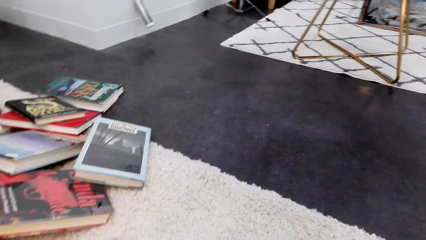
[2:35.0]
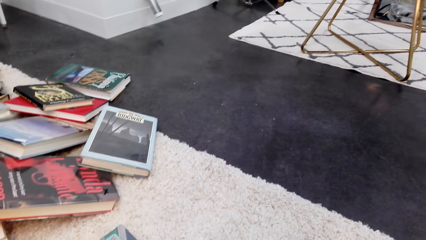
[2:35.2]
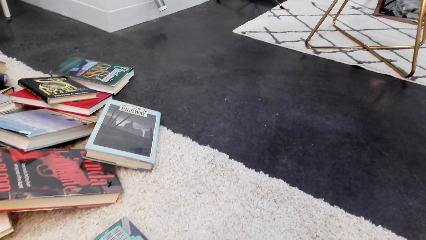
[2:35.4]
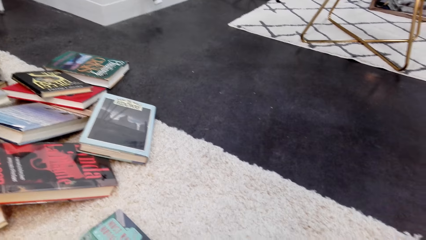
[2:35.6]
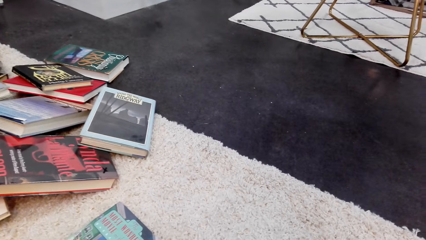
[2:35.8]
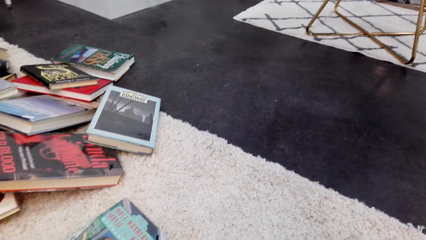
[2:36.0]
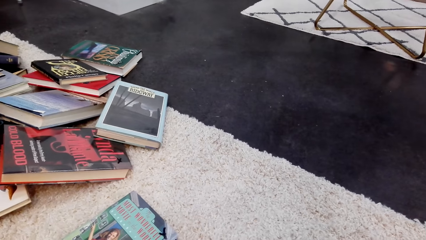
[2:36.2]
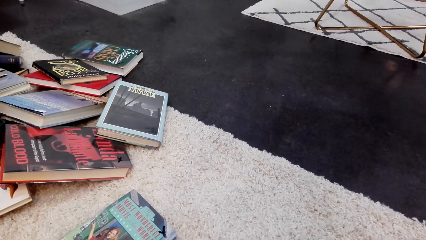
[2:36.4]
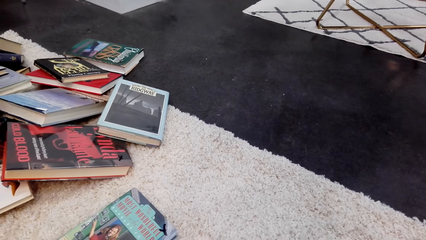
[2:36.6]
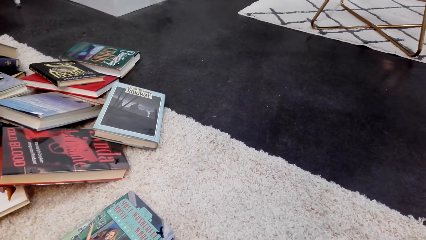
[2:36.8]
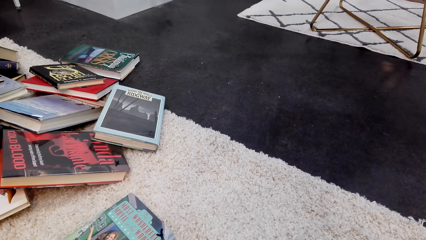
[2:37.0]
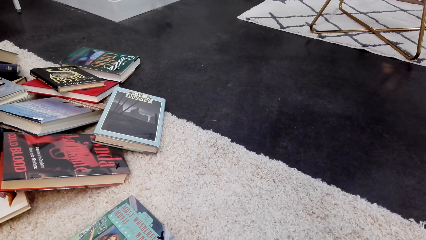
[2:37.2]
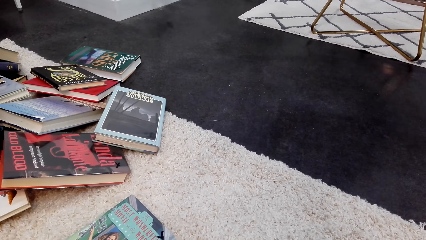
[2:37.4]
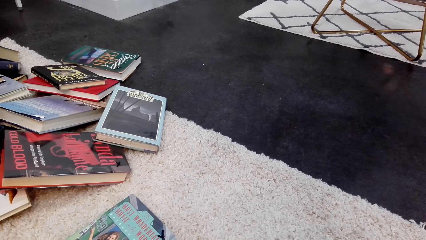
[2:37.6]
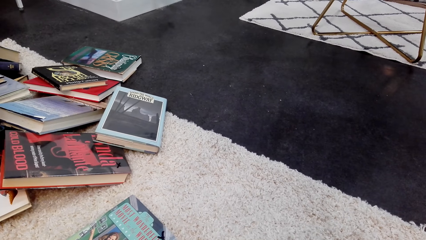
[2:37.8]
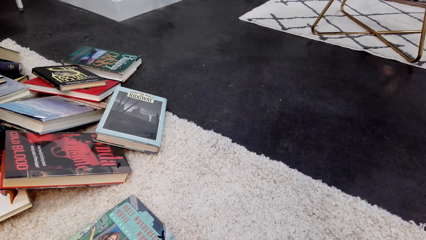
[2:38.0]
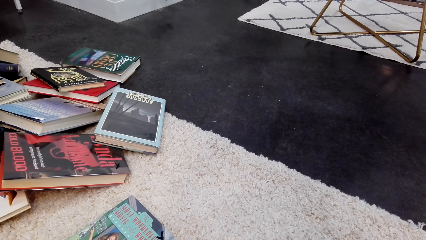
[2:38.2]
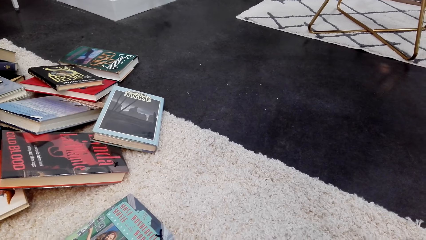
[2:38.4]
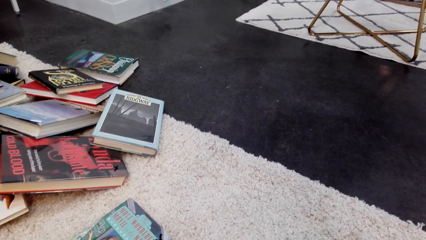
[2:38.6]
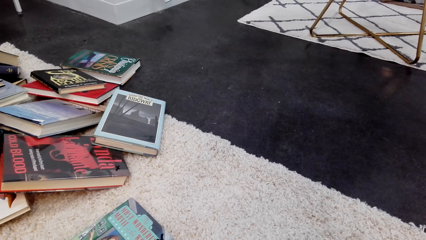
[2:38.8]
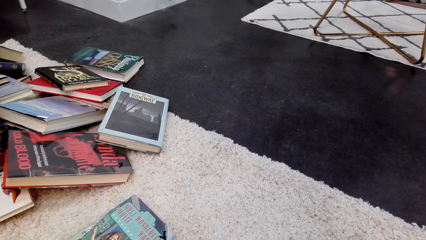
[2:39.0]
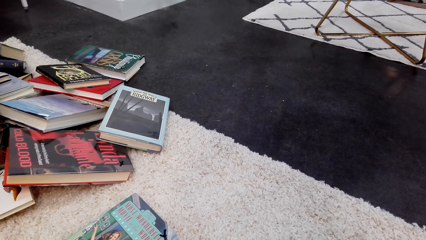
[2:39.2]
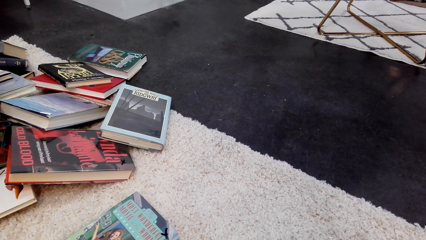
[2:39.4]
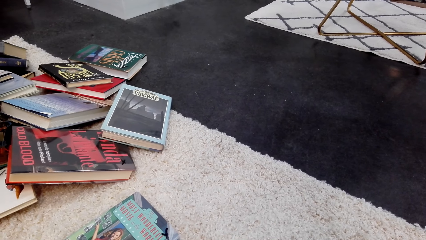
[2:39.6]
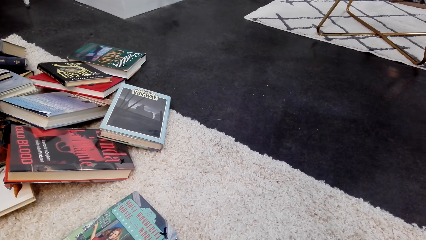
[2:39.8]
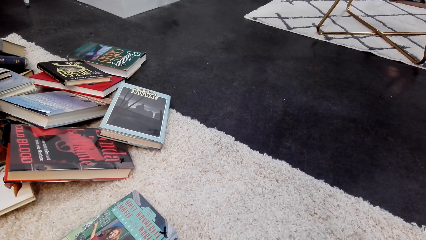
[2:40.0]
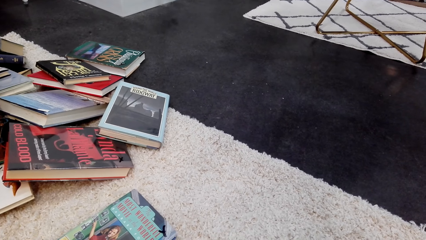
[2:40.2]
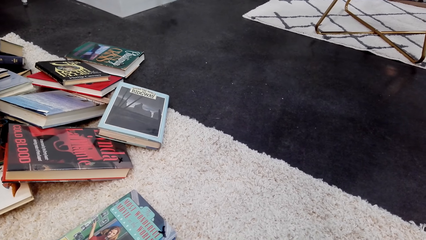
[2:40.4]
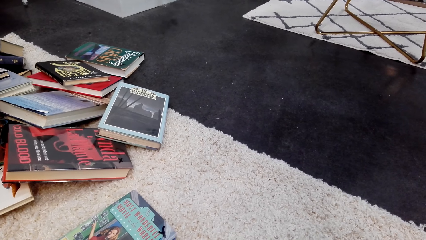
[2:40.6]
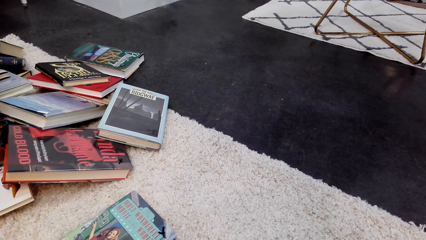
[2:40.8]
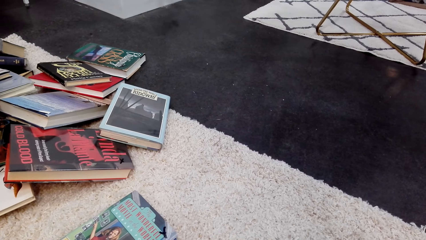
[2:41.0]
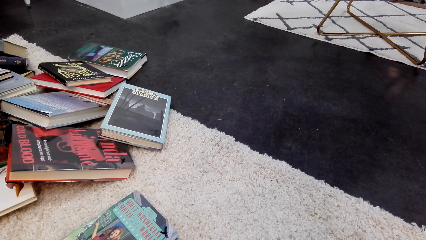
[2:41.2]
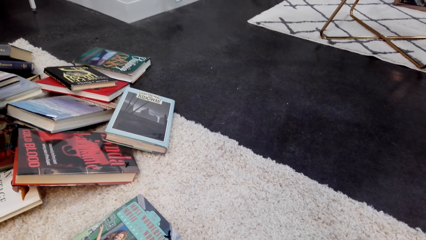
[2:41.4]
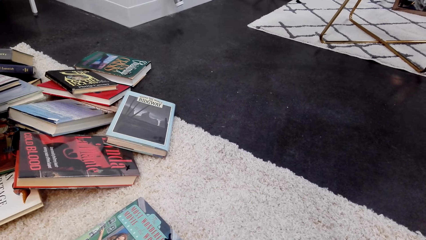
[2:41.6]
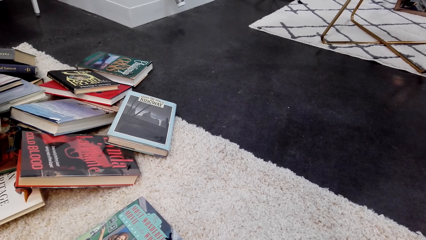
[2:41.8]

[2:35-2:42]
The camera wearer moves around.

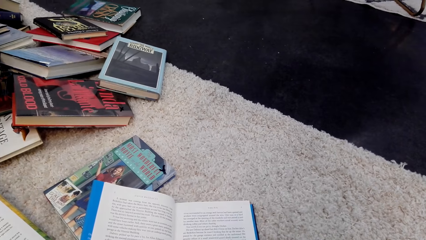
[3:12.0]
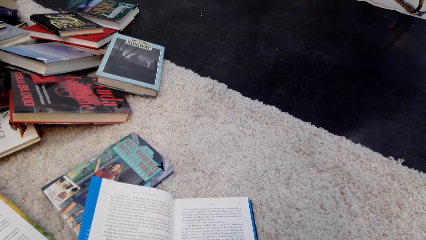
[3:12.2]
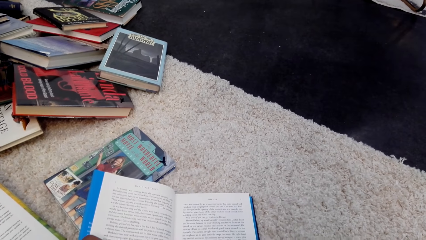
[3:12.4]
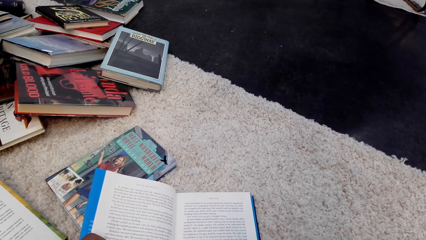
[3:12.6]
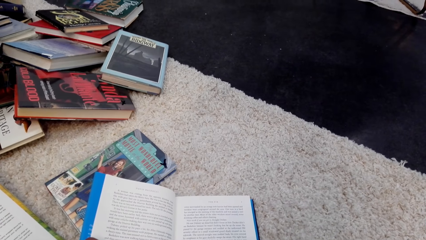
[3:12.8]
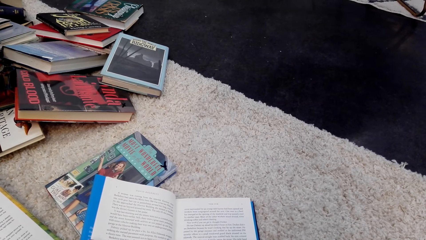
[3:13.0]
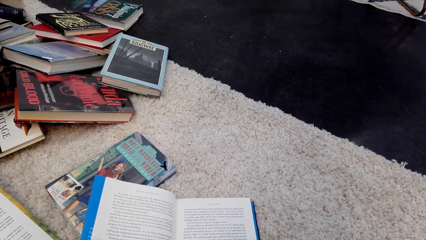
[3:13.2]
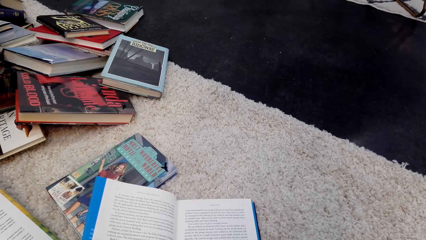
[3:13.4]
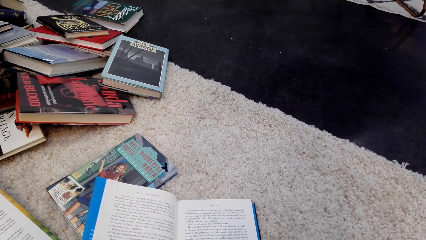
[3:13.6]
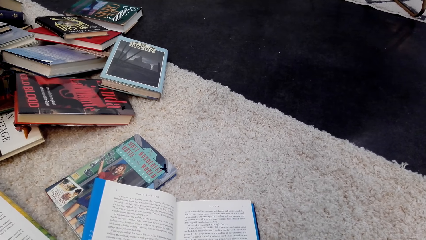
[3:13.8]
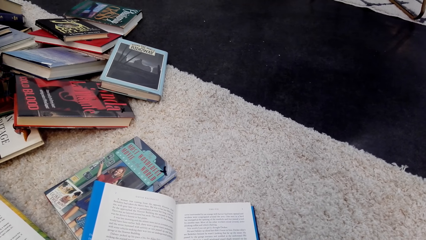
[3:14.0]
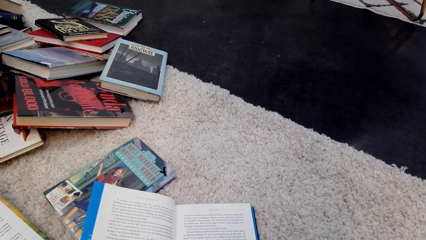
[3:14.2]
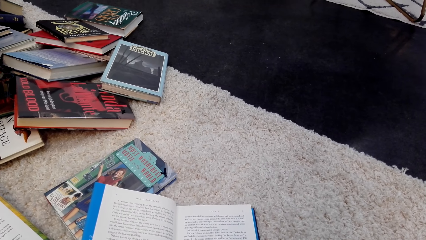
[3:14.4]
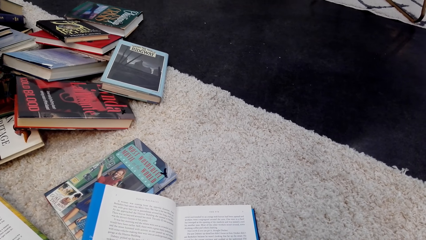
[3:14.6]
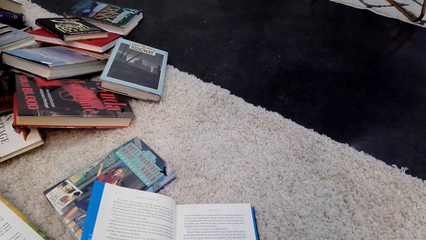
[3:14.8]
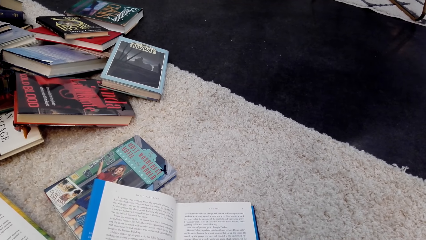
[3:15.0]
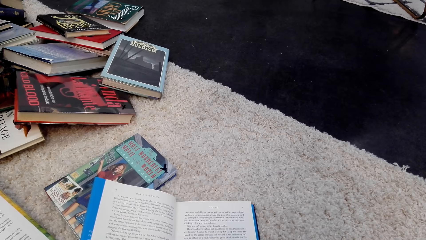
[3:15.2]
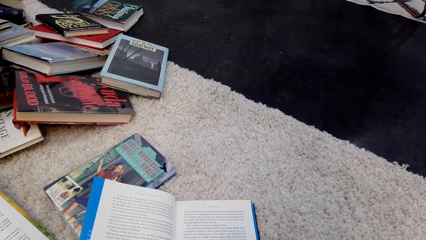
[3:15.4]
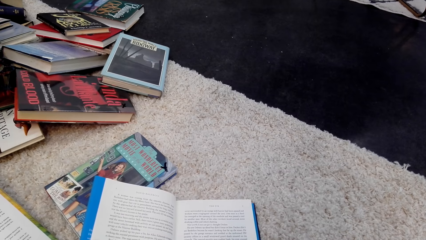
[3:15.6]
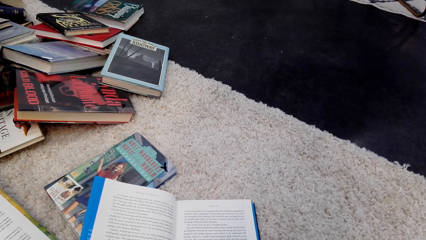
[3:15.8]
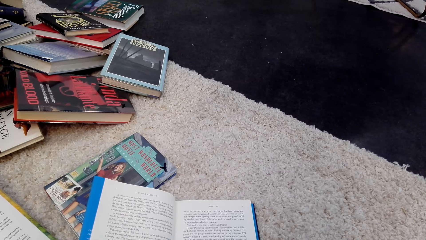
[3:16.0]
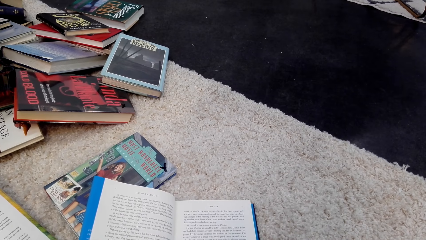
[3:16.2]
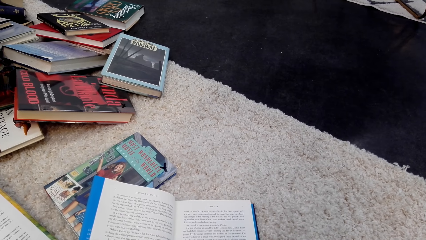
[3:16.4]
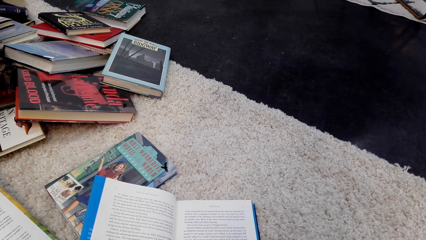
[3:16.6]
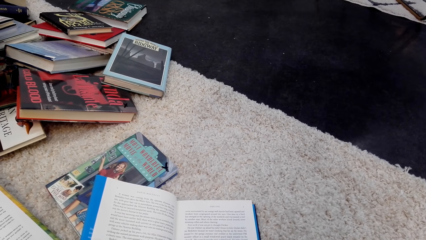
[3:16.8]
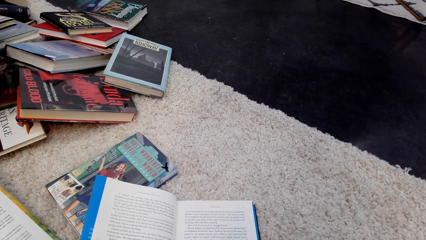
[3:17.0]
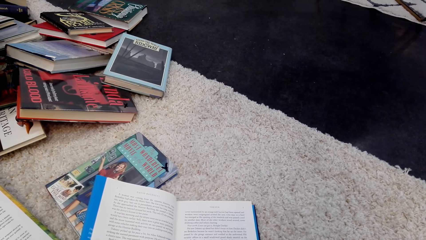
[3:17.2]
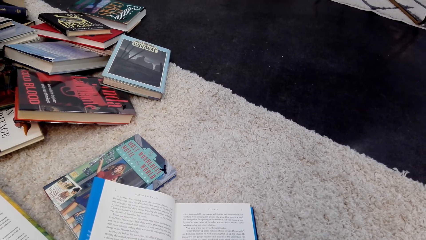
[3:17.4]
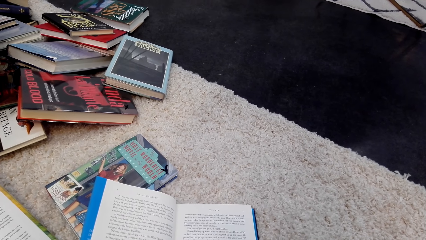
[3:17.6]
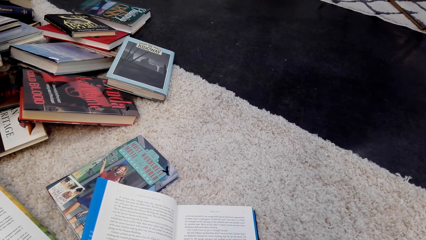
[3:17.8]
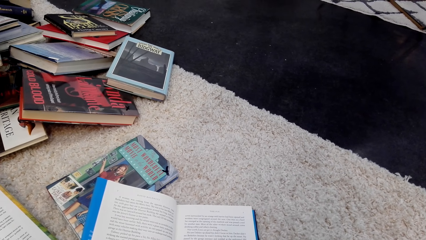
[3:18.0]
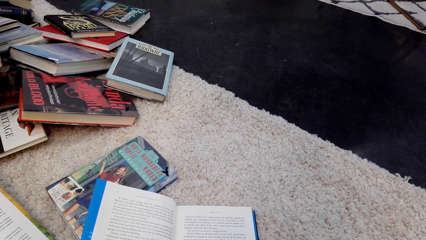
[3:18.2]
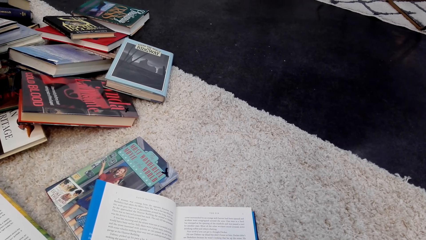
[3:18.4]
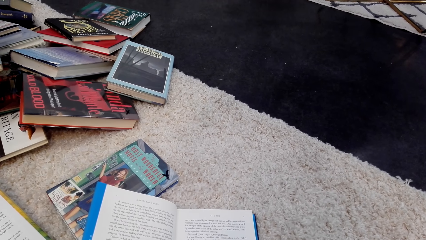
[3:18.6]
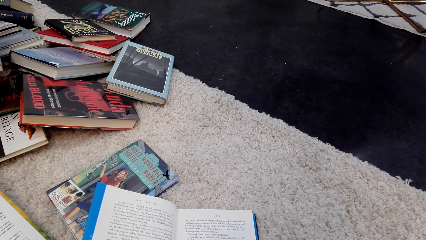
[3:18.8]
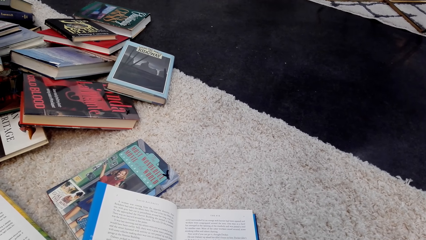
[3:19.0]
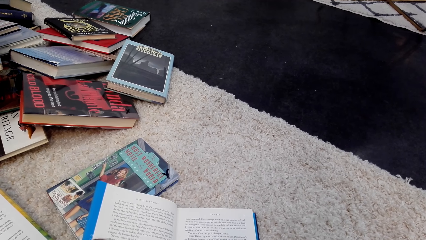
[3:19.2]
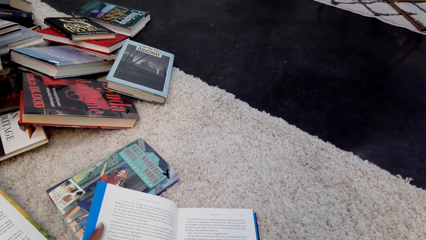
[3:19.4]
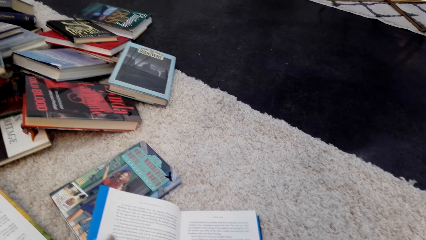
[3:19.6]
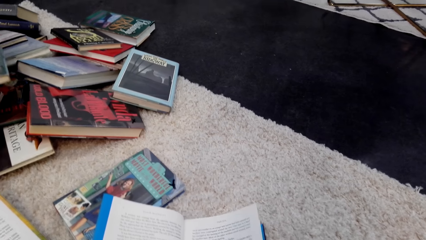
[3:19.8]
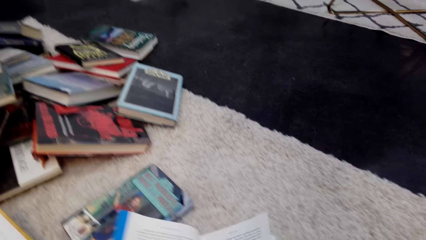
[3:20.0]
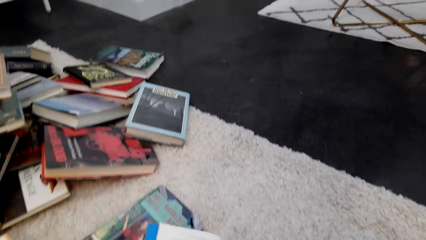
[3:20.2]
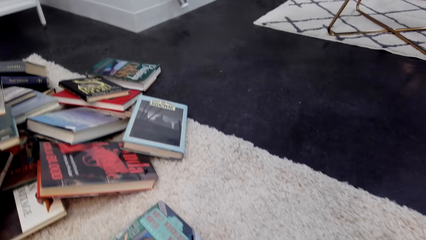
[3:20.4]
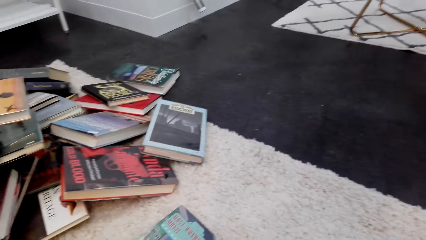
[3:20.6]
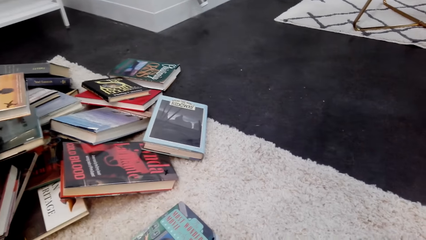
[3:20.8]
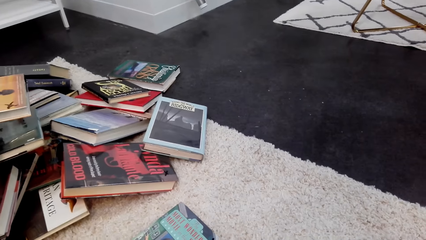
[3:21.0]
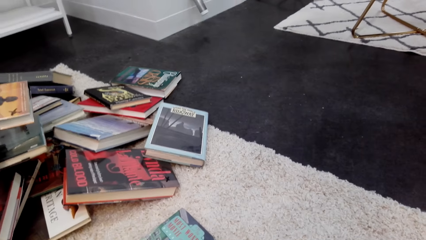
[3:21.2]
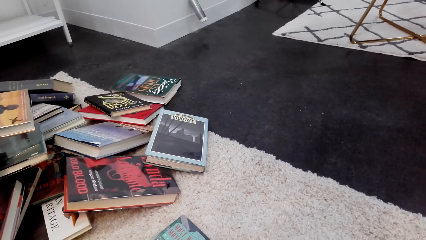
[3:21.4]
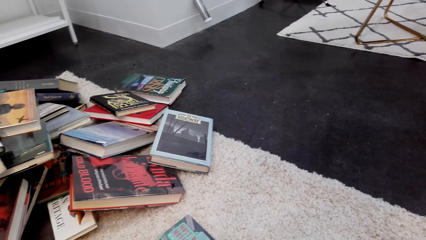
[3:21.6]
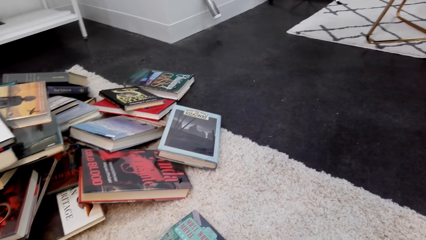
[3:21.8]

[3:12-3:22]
The camera wearer moves back. They turn a page. They pick the book from the floor.
